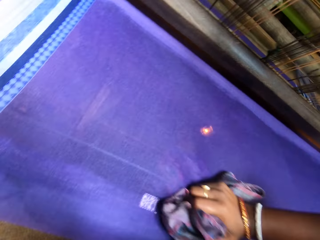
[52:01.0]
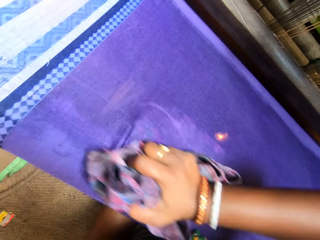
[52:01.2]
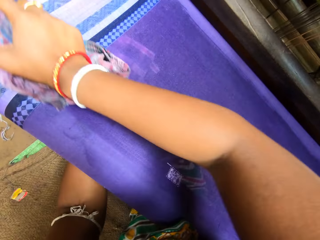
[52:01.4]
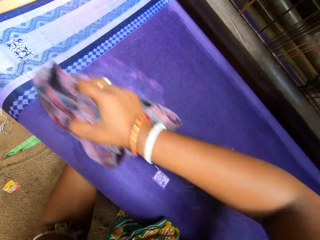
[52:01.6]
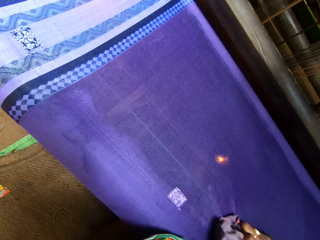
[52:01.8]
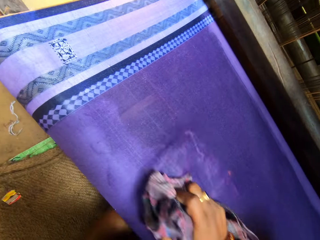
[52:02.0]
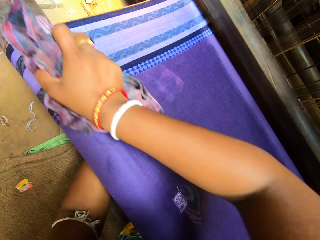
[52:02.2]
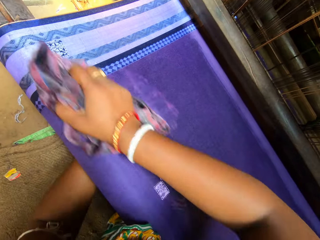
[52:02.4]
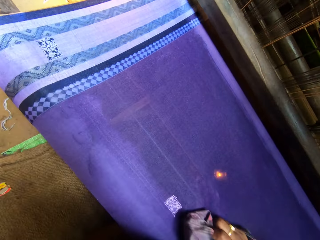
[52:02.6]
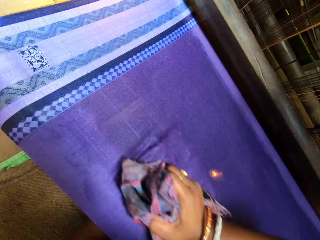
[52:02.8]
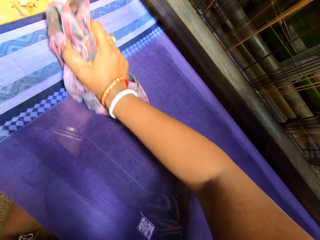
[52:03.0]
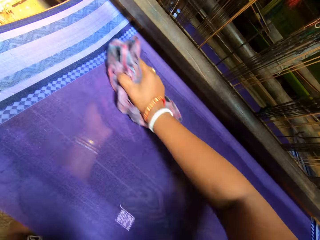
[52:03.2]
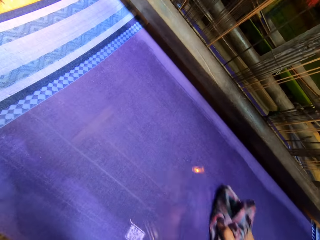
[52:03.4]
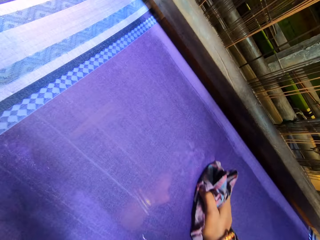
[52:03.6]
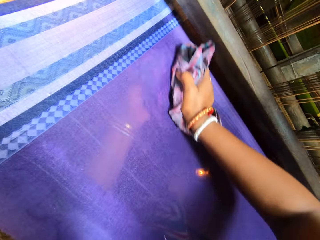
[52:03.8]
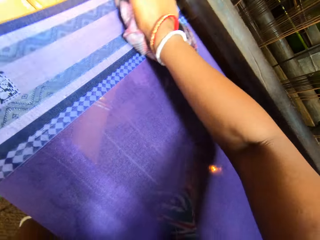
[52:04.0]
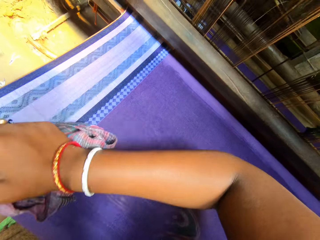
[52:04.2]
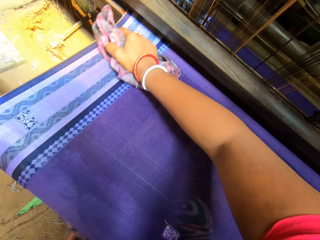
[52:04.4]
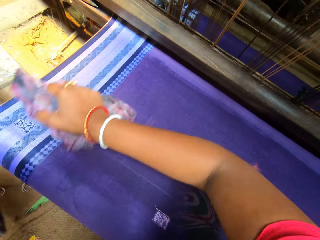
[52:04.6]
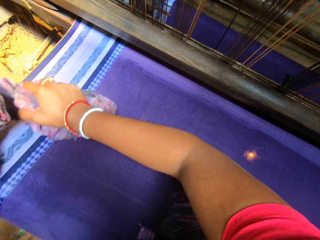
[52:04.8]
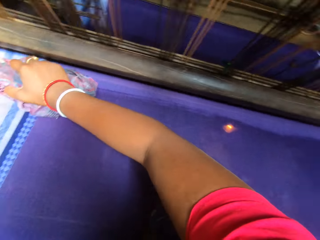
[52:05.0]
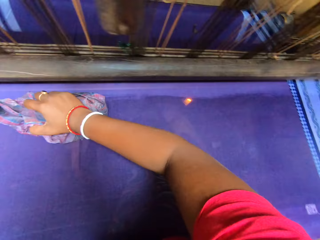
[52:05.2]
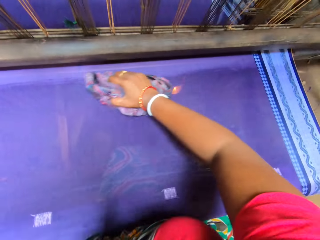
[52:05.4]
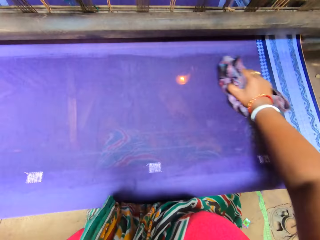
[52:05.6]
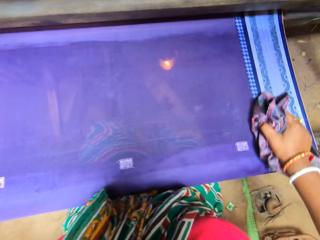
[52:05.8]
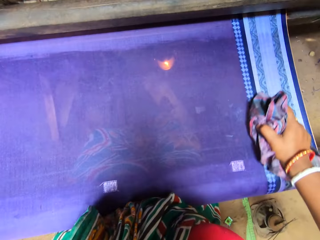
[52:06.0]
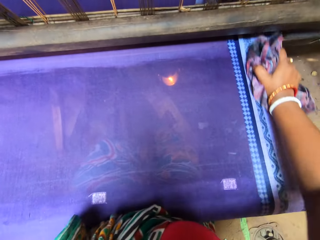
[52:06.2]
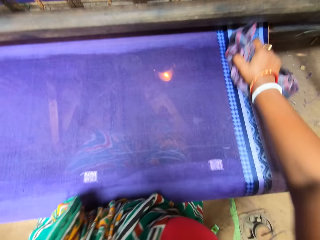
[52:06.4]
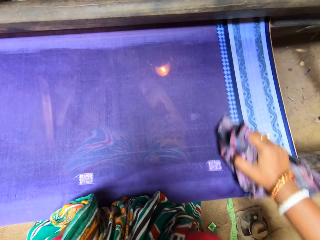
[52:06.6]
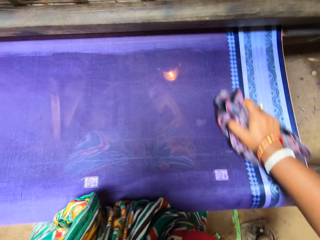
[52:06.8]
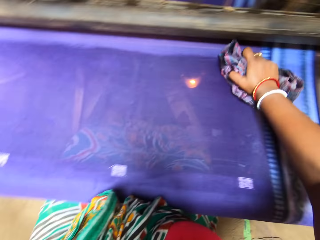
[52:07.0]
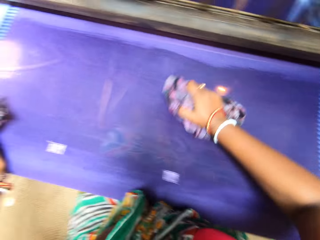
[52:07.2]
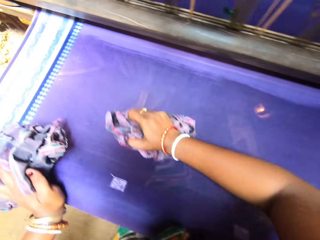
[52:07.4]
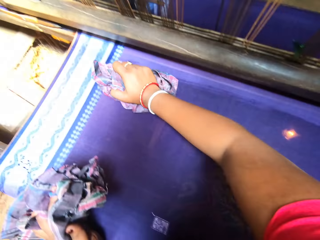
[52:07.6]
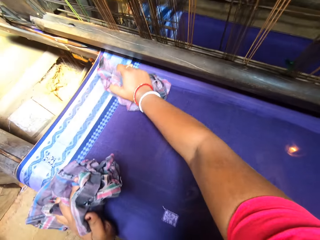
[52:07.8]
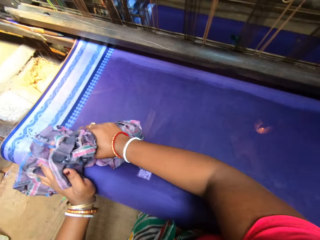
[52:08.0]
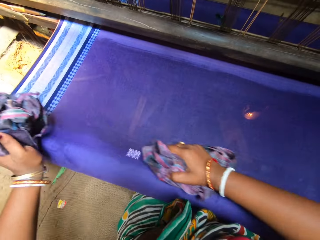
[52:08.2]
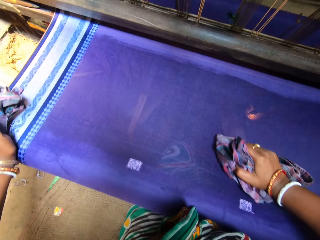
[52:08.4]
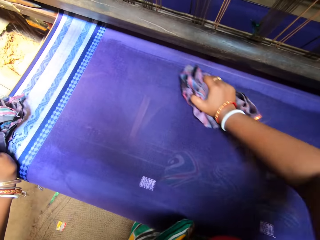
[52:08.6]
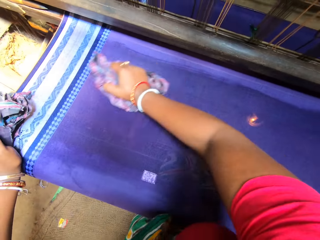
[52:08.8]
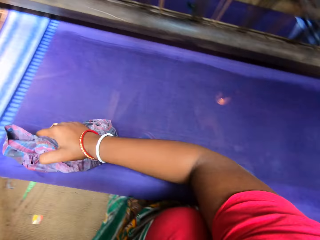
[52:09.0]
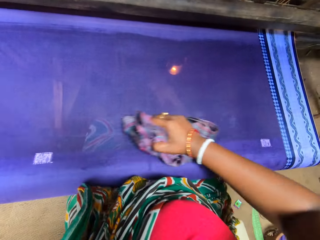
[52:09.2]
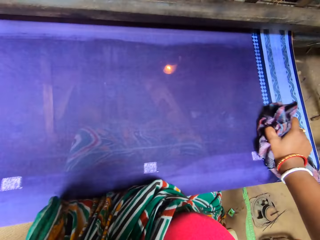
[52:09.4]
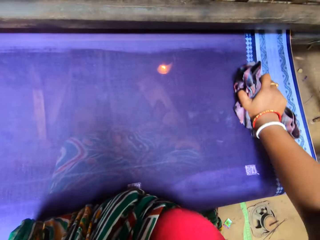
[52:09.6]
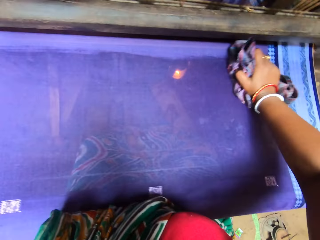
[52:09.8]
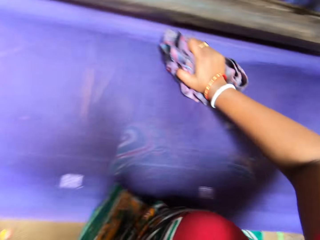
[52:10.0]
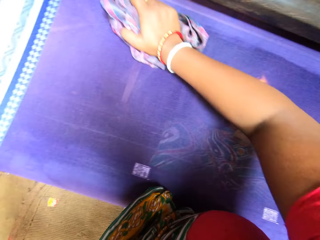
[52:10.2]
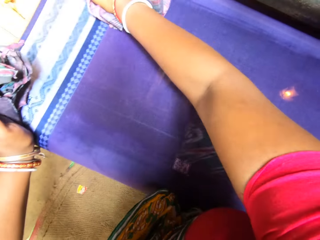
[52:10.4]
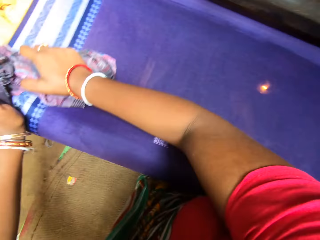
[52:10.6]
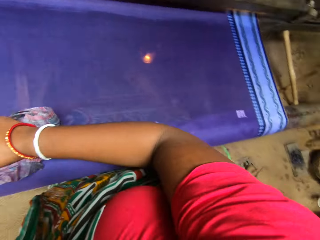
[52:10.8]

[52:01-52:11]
The camera wearer moves the cloth on the upper part. They move the hand along the cloth.

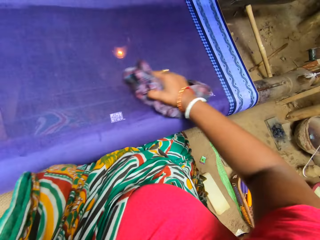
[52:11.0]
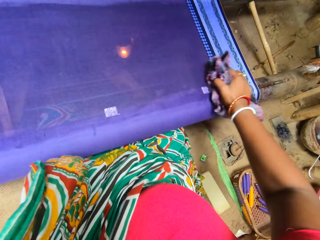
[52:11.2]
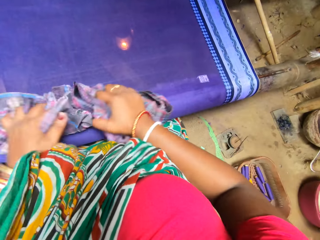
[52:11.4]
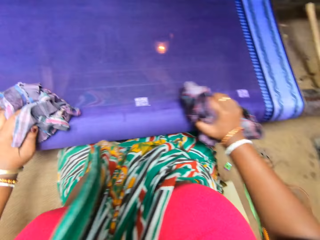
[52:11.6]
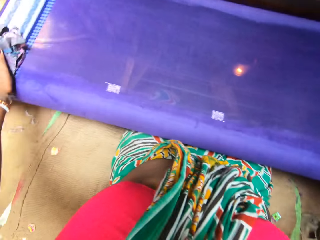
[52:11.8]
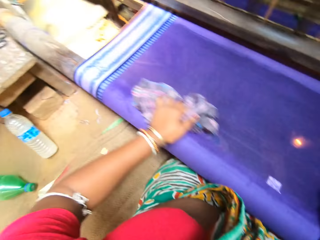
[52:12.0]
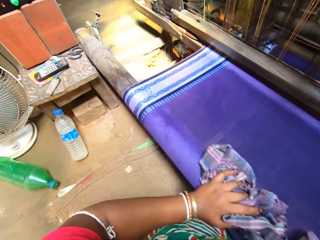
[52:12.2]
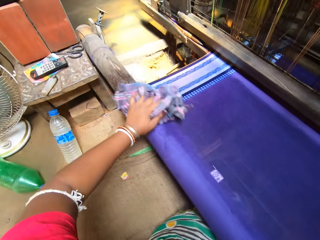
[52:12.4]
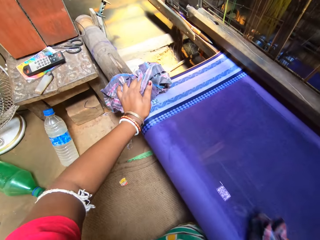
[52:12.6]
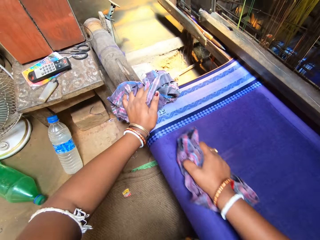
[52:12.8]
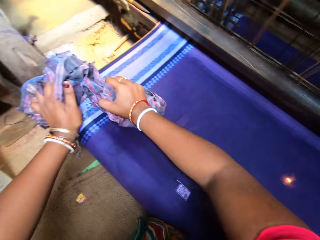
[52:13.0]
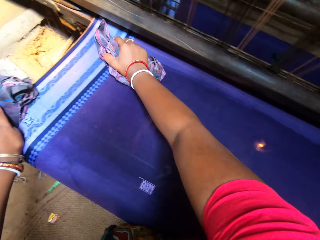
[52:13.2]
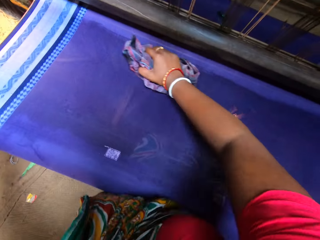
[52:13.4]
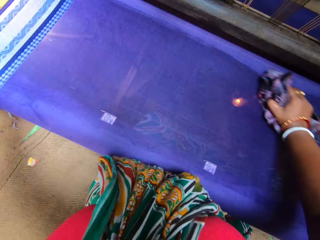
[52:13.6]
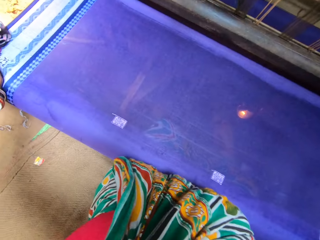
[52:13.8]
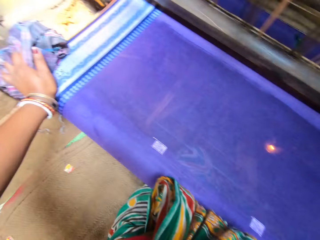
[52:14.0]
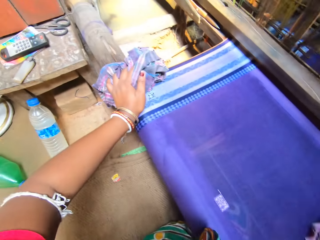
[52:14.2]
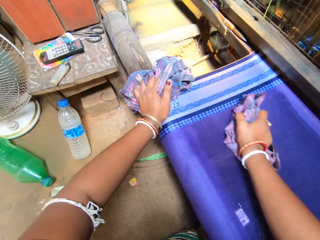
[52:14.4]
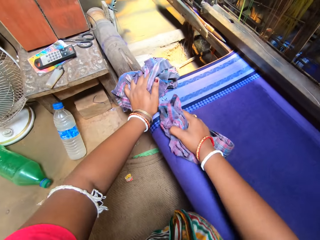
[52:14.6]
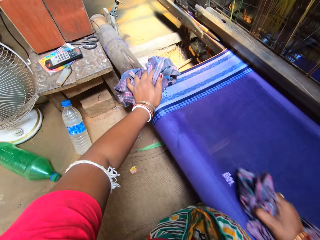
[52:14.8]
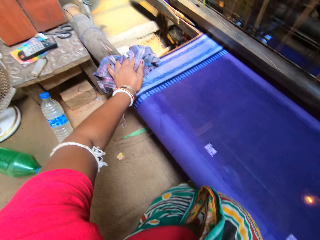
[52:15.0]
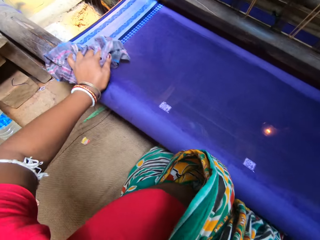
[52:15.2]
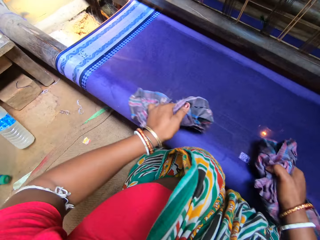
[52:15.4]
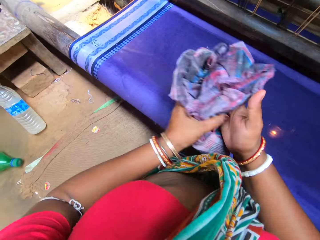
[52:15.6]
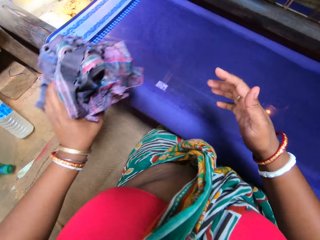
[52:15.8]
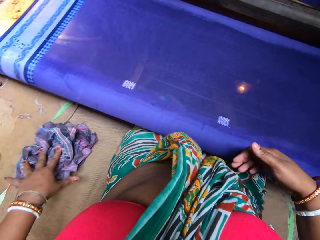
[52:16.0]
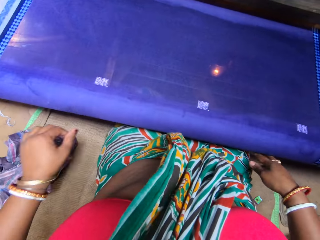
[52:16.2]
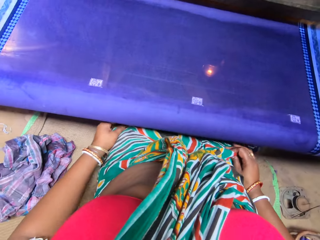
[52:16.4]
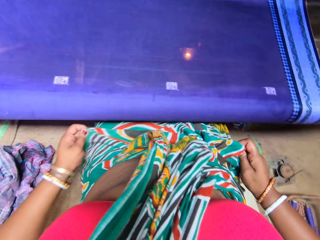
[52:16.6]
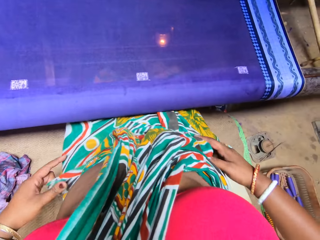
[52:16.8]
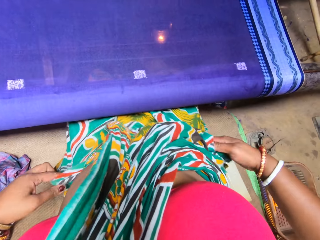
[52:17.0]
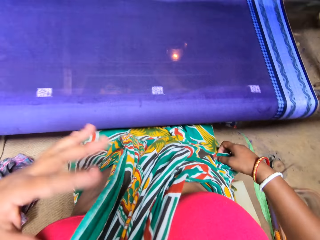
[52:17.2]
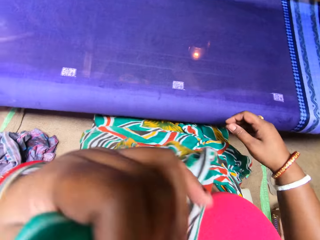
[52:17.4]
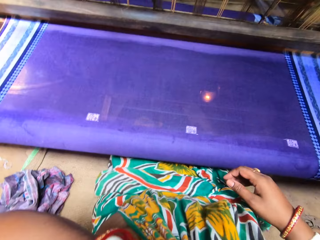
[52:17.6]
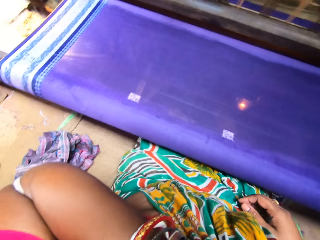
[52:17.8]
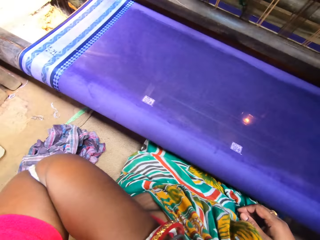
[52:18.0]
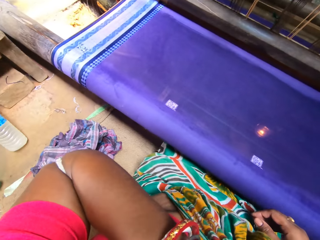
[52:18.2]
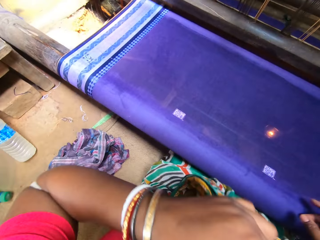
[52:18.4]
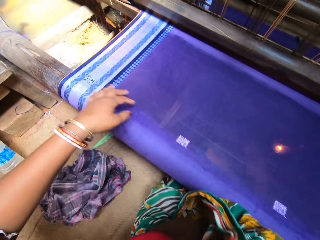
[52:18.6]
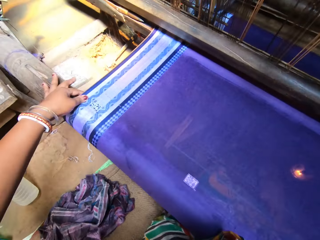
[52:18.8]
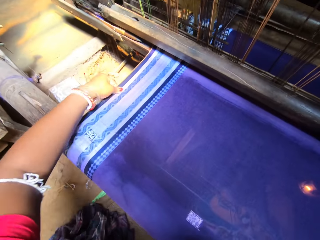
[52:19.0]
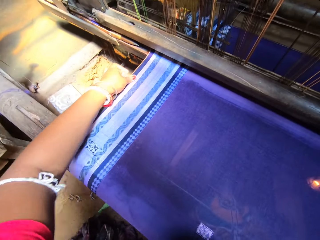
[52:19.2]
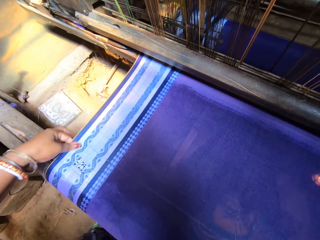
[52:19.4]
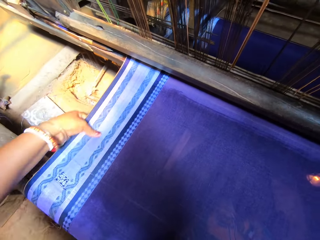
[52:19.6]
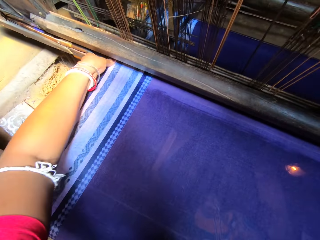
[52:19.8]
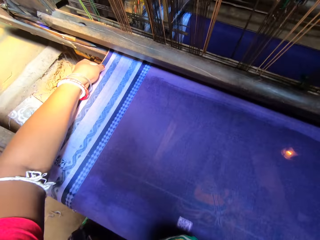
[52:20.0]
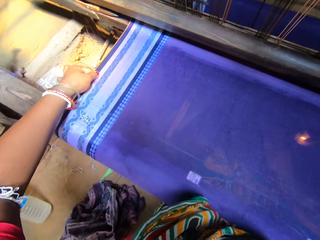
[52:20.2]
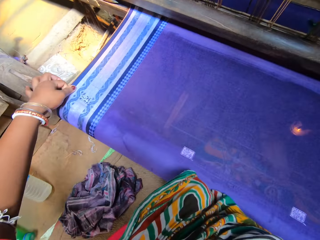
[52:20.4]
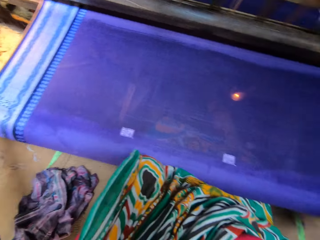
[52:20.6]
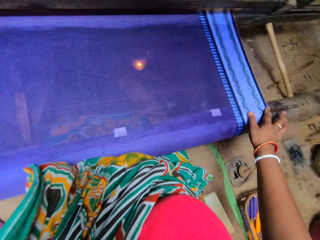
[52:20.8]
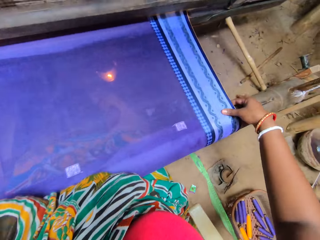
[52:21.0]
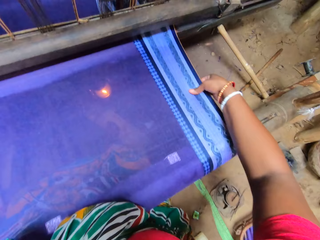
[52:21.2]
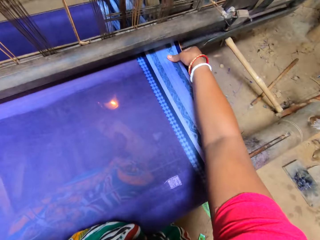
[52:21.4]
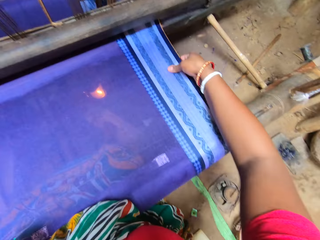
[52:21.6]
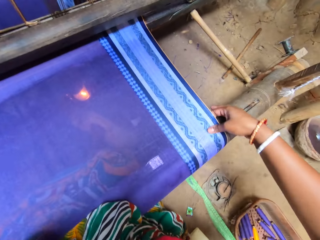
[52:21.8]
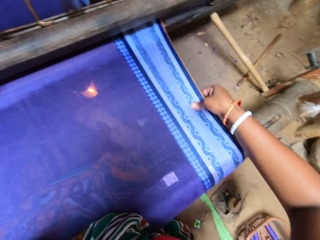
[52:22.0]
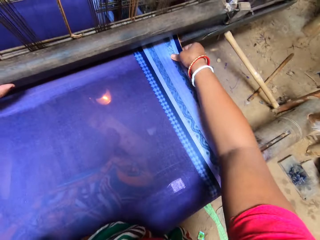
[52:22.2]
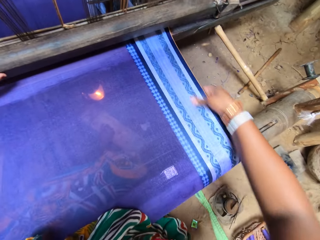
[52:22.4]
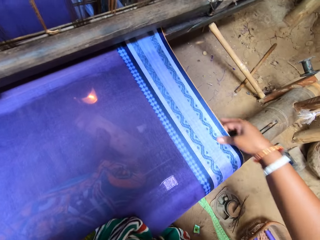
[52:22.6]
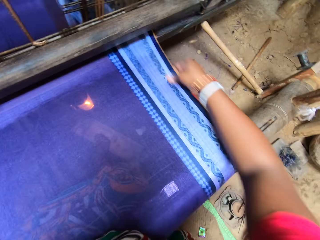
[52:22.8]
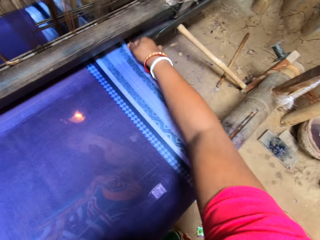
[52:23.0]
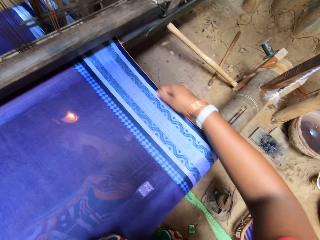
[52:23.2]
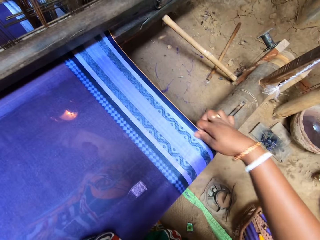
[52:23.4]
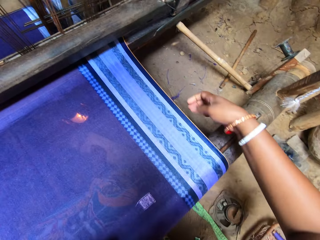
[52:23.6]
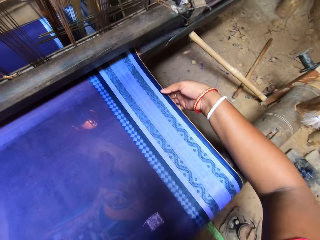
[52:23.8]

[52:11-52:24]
The camera wearer rubs the cloth with both hands. She converses with the woman. She rubs the cloth. She passes the cloth in her right hand to her left hand. She lifts both cloths. She drops the clothes on the ground with her left hand. She adjusts her clothes with both hands. She pulls her clothes. She touches her face with her left hand. She holds the cloth. She wipes the face. She rubs the fabric with her left hand. She rubs the fabric with her right hand.
